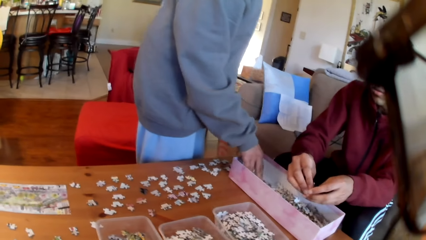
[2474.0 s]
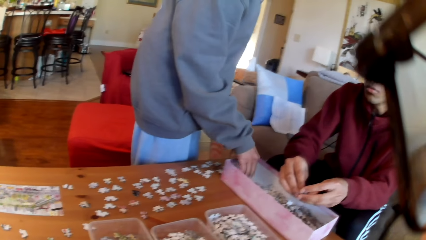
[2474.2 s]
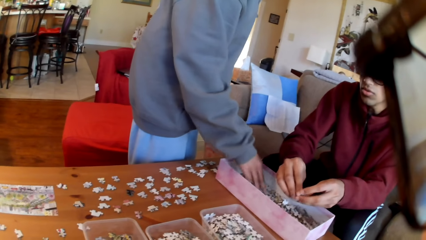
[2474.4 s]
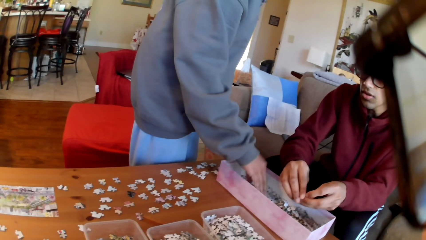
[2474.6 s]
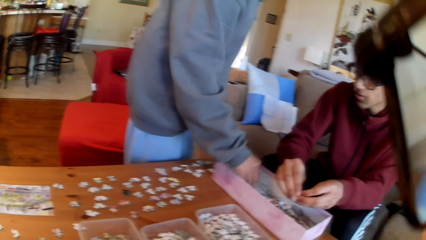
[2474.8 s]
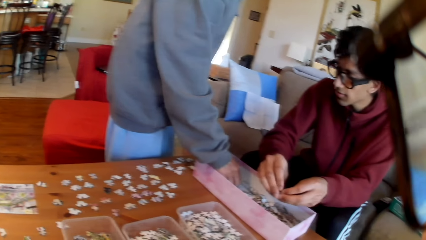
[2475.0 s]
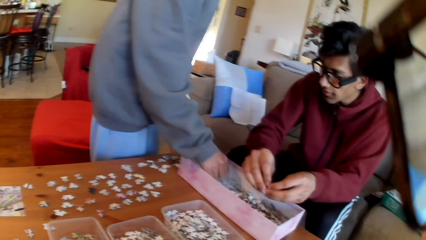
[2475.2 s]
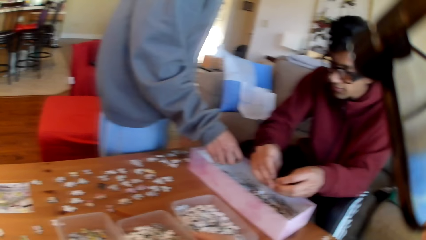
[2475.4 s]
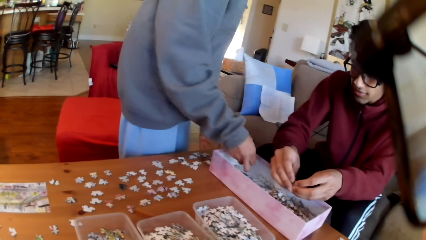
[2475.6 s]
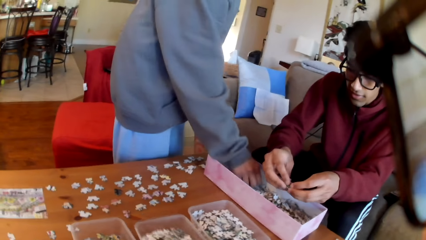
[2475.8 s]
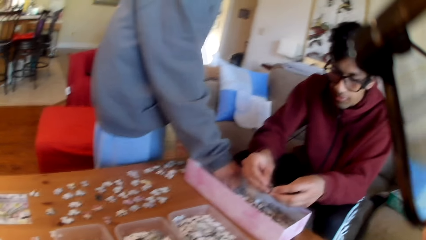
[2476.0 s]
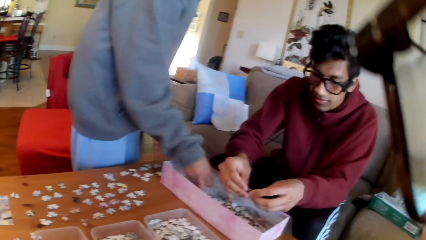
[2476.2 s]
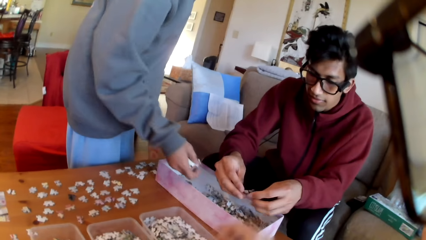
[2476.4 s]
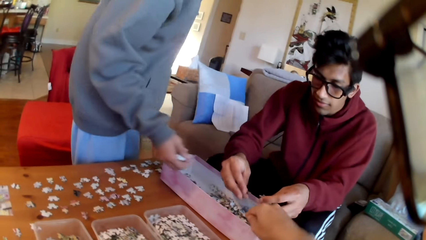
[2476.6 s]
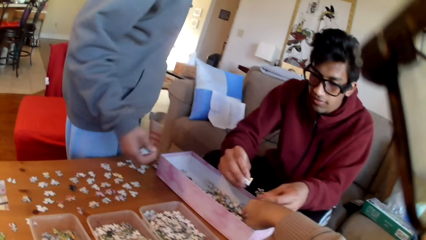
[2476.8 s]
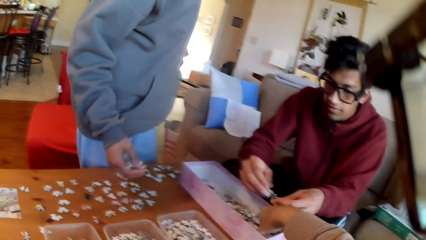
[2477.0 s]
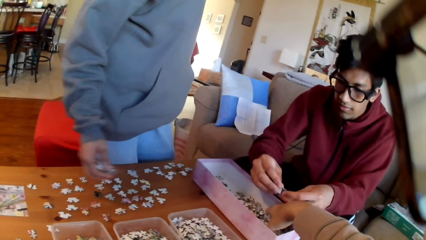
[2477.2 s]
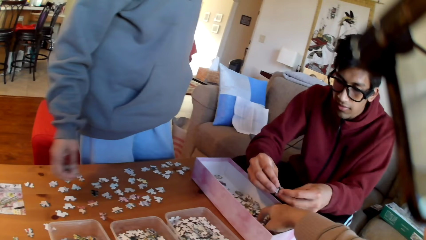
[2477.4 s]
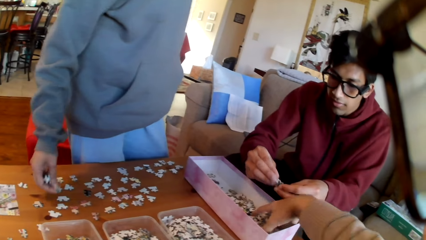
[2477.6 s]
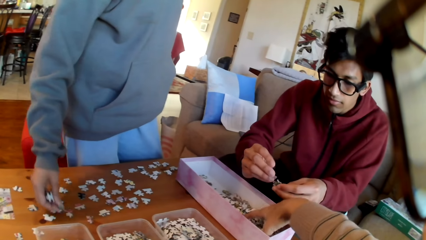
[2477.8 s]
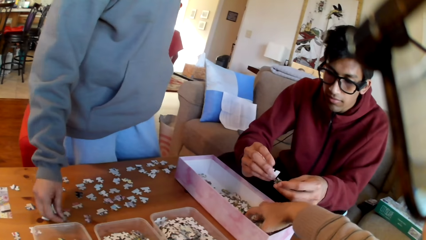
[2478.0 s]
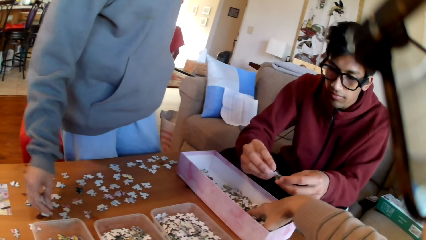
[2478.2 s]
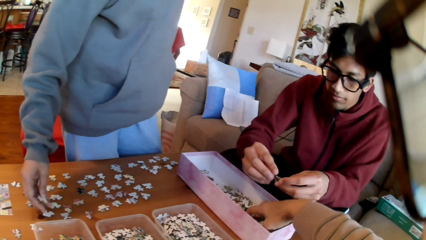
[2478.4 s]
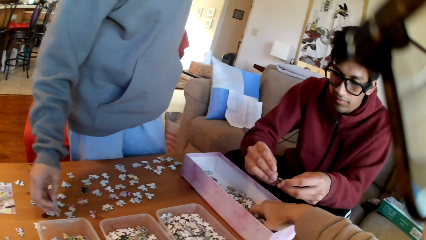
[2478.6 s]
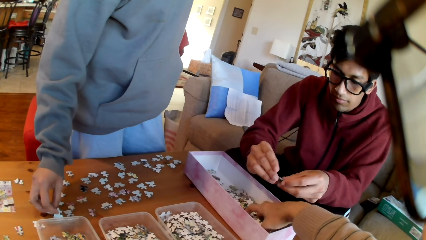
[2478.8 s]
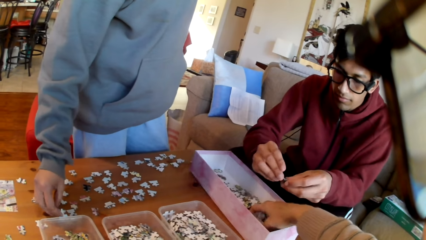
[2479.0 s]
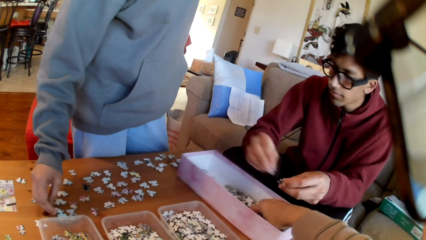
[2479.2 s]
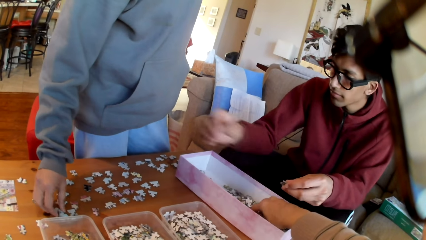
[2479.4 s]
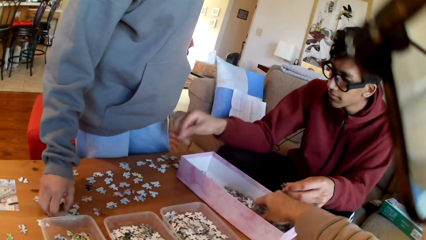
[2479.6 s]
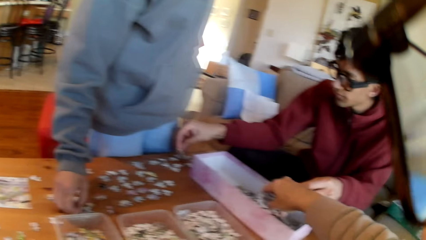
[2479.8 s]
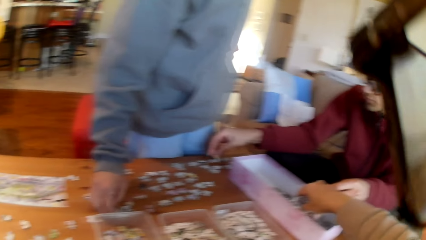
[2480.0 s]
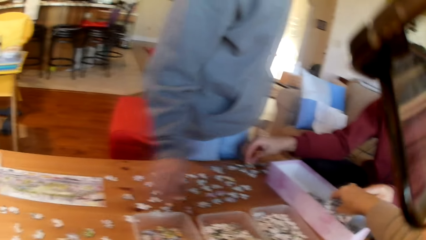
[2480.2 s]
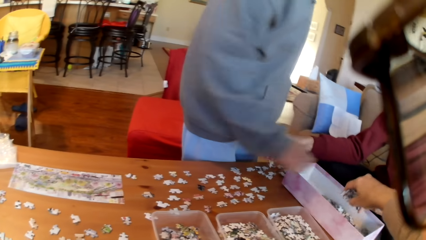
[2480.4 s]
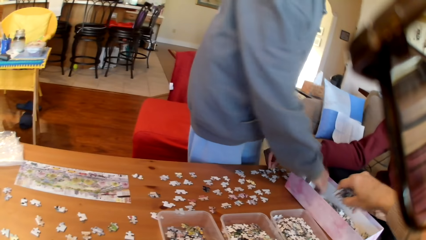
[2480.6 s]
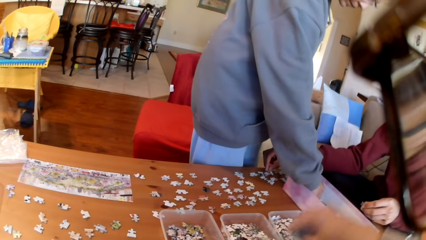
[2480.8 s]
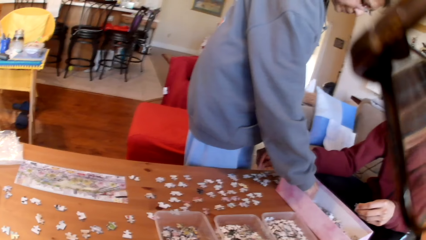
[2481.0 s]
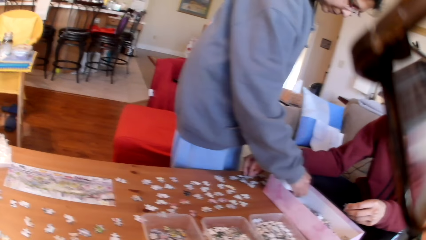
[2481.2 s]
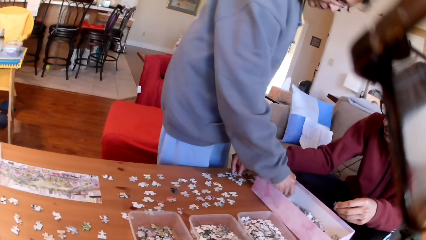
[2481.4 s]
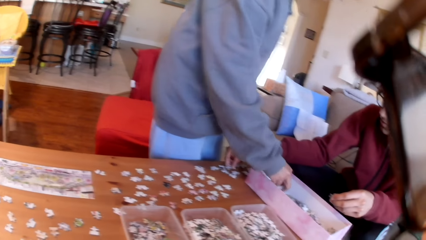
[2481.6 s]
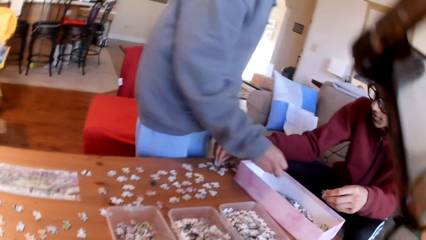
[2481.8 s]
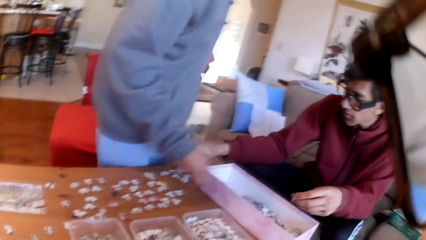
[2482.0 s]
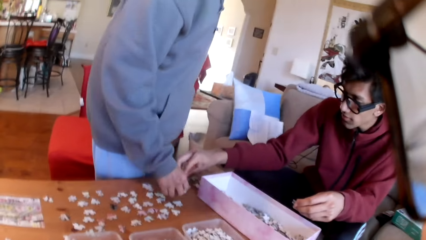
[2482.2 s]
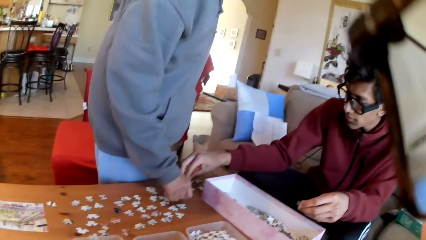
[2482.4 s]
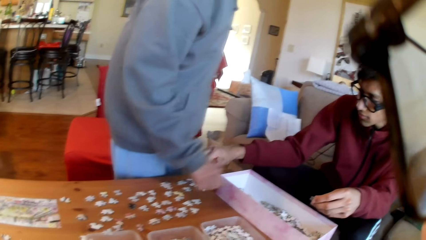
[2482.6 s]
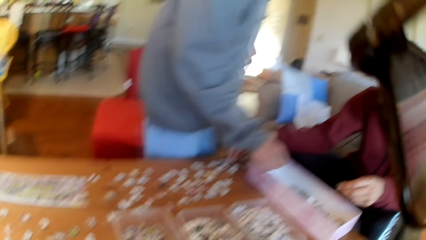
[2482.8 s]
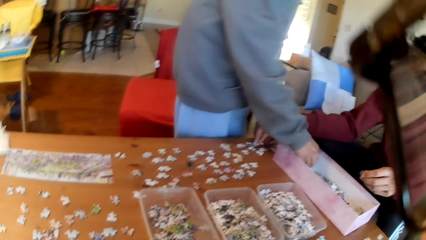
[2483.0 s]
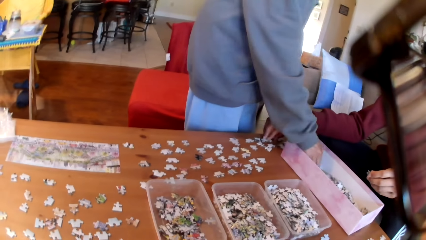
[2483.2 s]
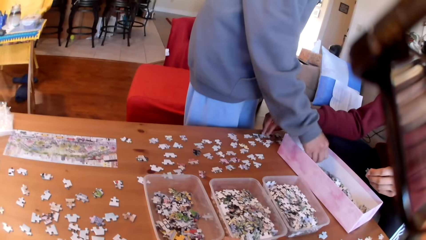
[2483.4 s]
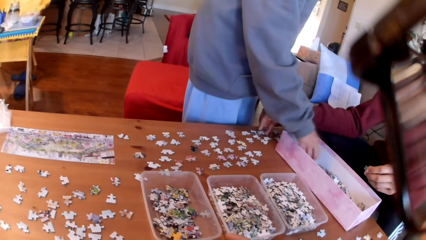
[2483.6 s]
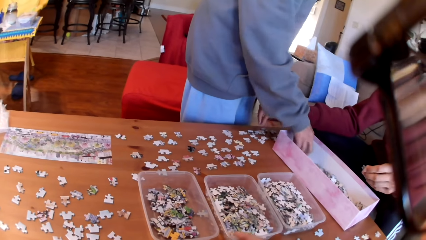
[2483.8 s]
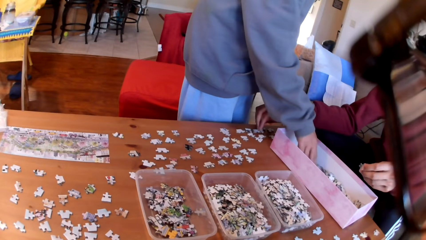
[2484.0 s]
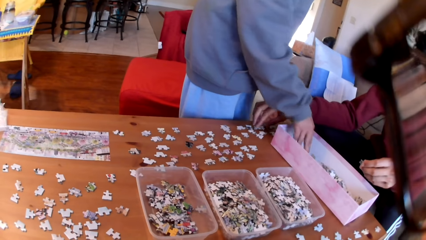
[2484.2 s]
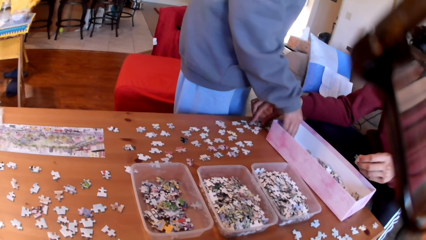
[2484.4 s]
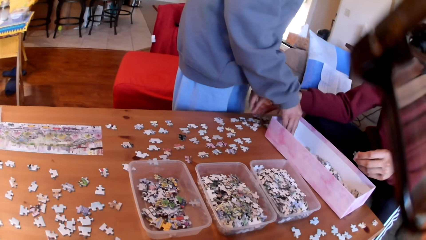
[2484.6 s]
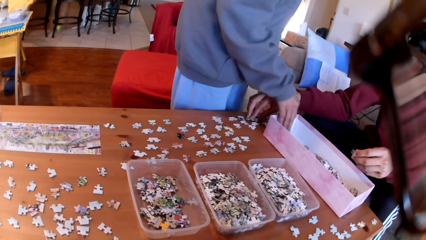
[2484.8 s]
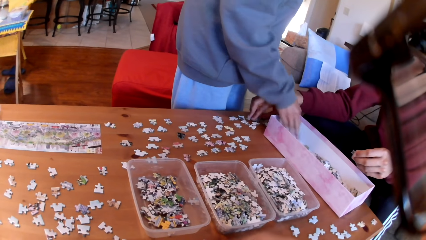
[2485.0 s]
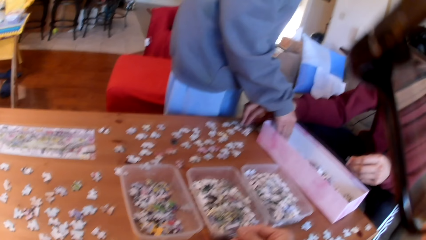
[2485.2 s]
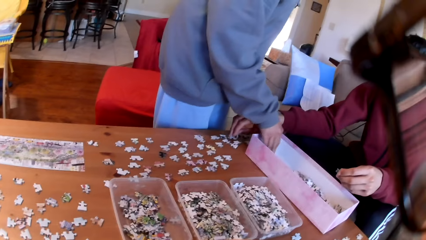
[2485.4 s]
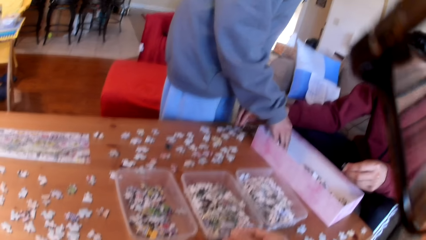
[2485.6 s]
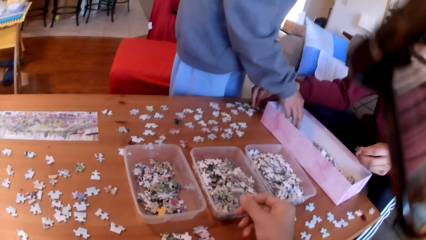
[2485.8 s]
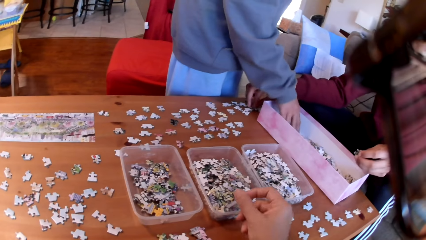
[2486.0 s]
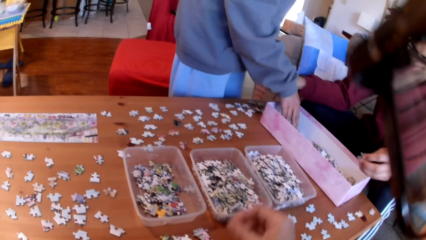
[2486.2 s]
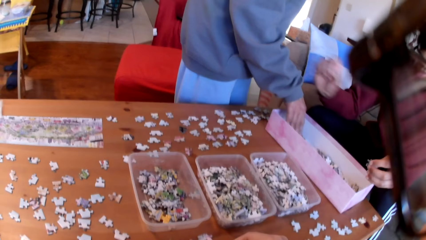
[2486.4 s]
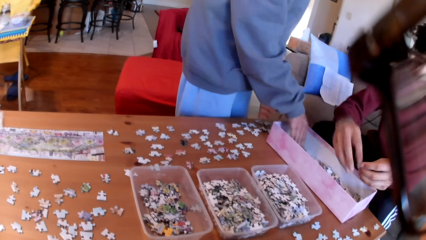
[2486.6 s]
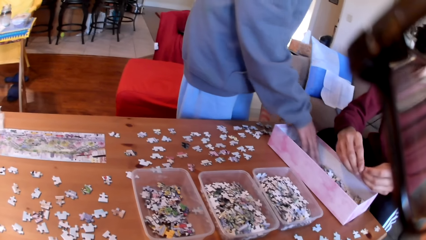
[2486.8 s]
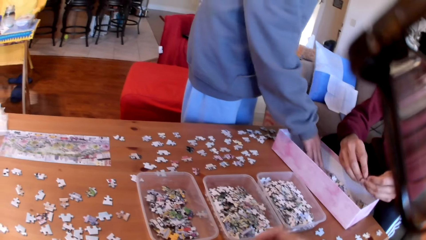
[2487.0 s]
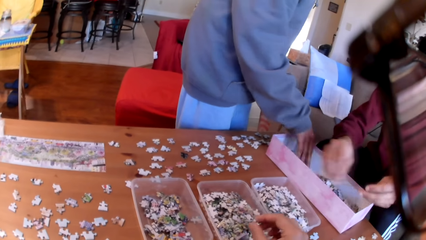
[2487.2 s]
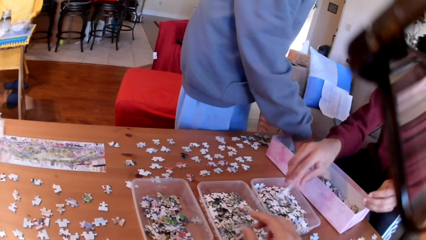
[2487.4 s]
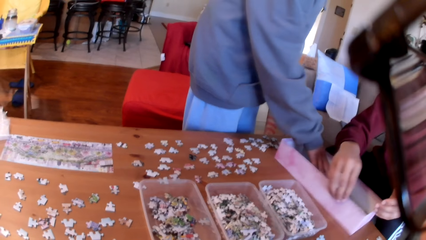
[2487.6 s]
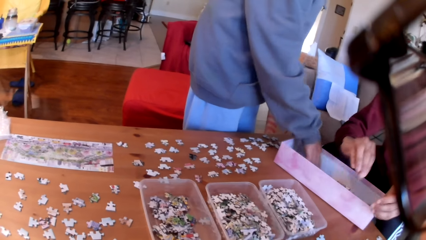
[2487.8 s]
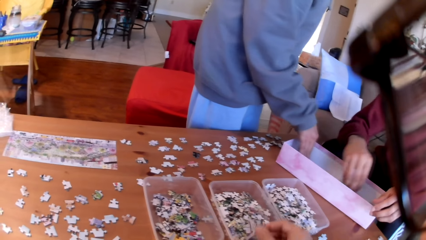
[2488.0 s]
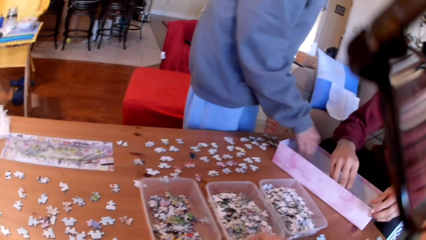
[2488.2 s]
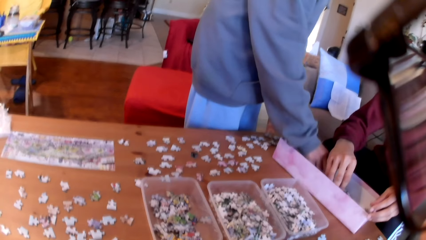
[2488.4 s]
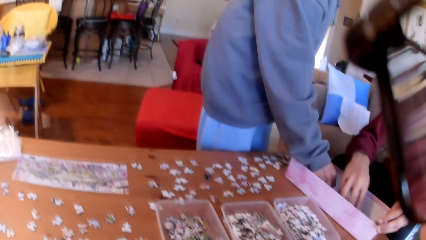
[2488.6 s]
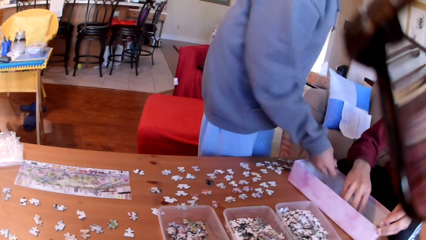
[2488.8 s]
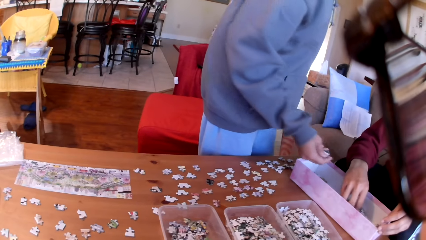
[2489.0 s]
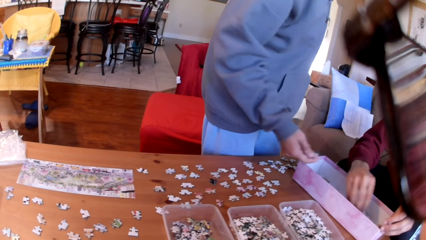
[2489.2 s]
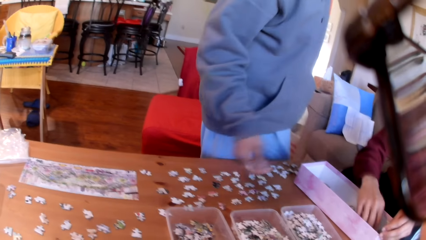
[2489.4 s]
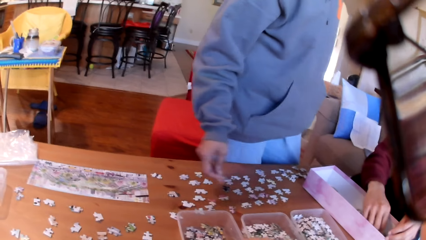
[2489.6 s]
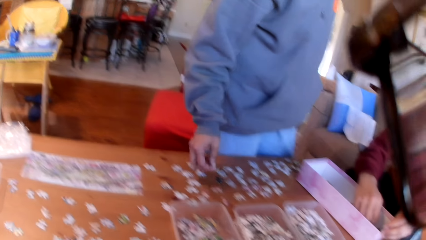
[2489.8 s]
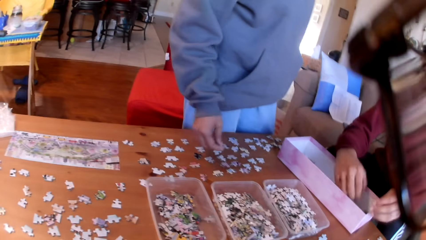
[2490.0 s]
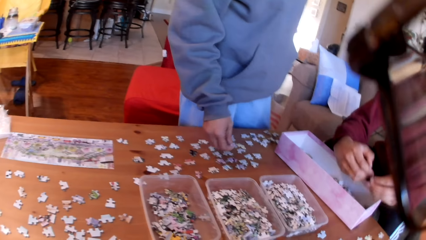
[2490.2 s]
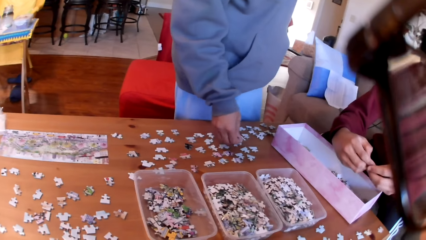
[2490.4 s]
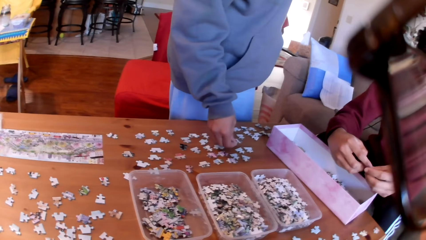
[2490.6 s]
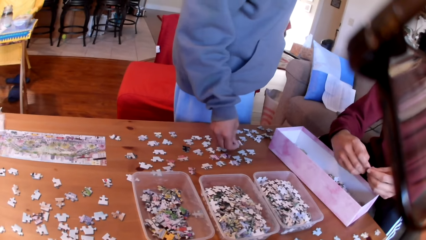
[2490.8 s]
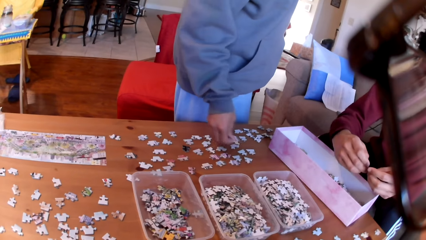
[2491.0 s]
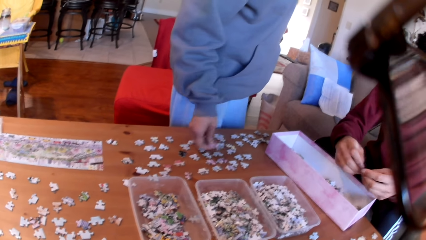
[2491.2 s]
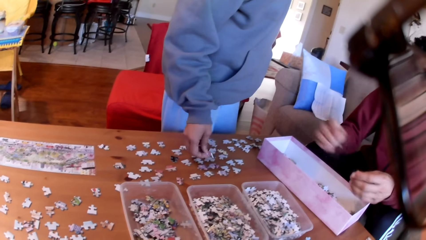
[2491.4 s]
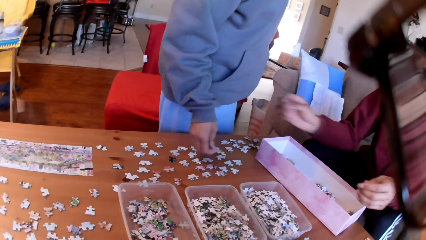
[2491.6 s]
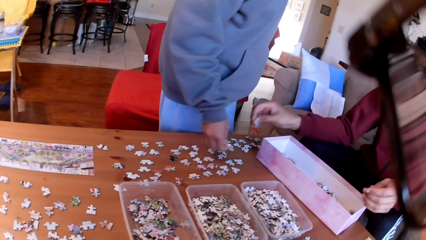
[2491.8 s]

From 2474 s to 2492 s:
The camera wearer shakes a tin. A woman takes puzzles. The camera wearer picks up the puzzles. The woman puts puzzles on the table. A man puts puzzles on the table. The woman picks puzzles from the table, puts a puzzle on the table, and takes puzzles. The camera wearer puts a puzzle in the tin. The woman picks puzzles from the box. The man takes a puzzle. The camera wearer puts a puzzle in the tin. The woman puts a puzzle on the table.
